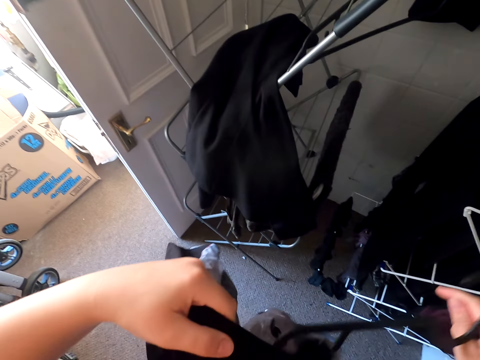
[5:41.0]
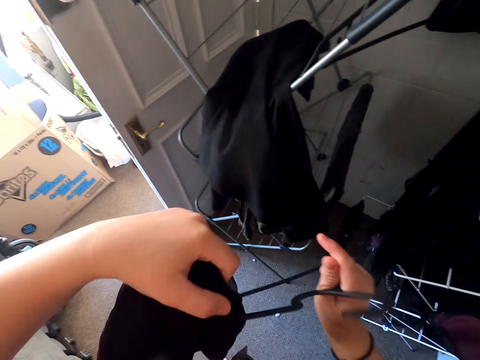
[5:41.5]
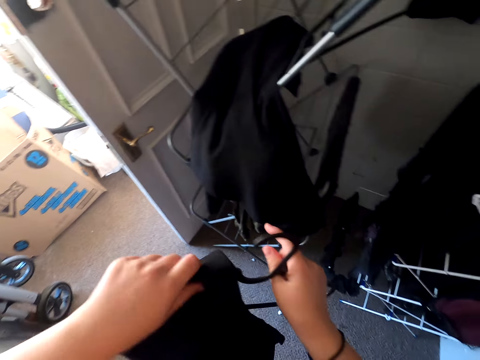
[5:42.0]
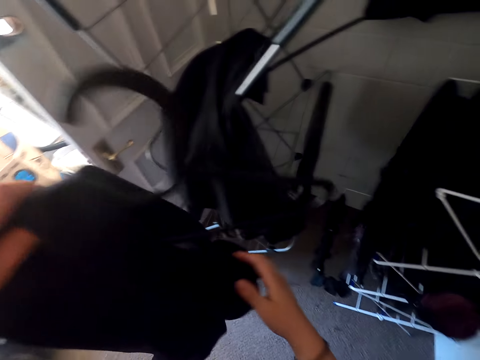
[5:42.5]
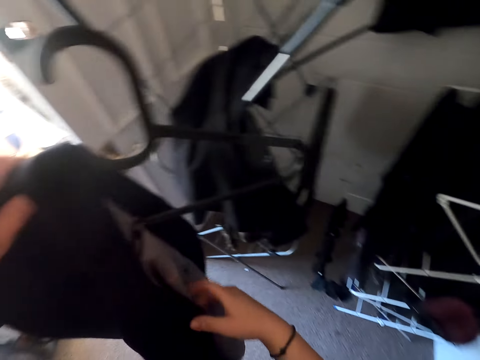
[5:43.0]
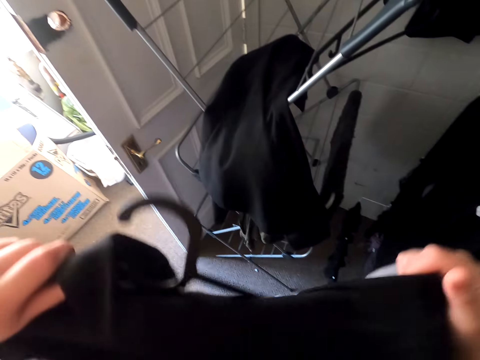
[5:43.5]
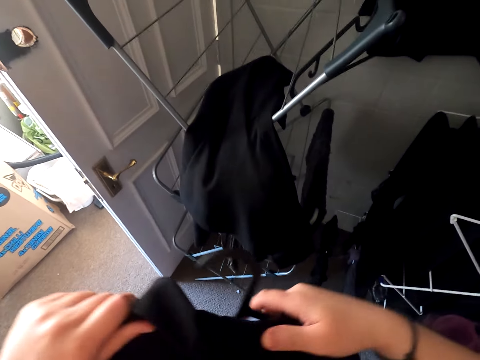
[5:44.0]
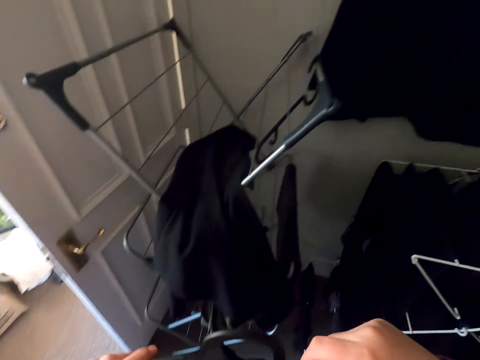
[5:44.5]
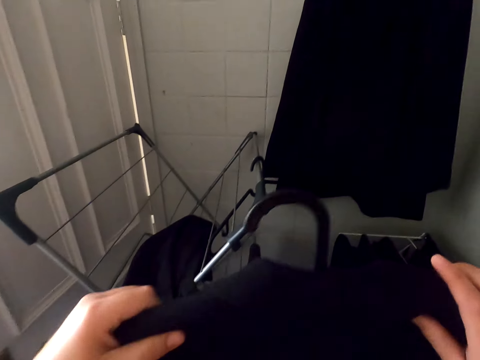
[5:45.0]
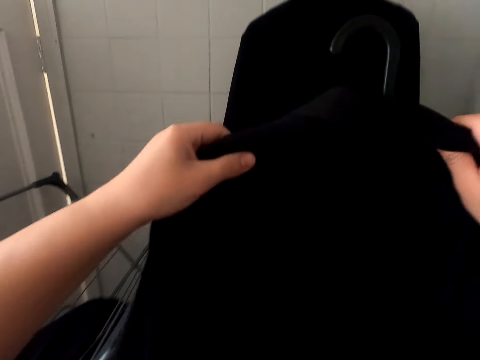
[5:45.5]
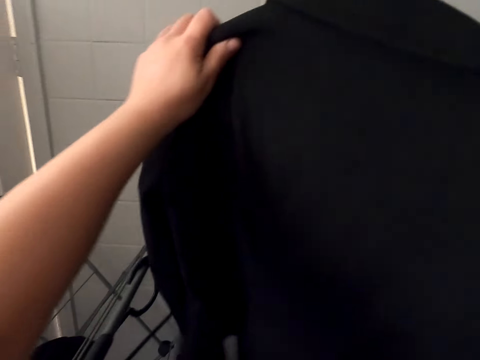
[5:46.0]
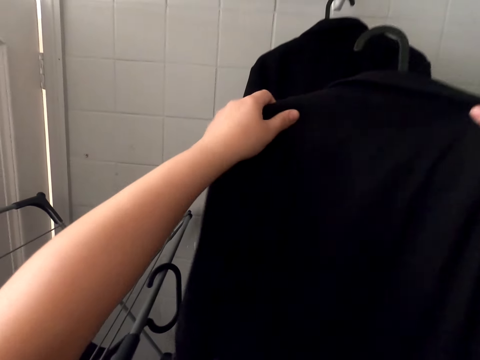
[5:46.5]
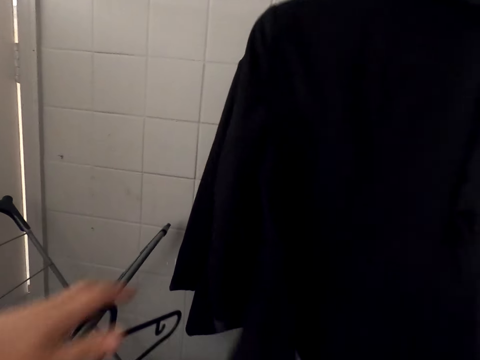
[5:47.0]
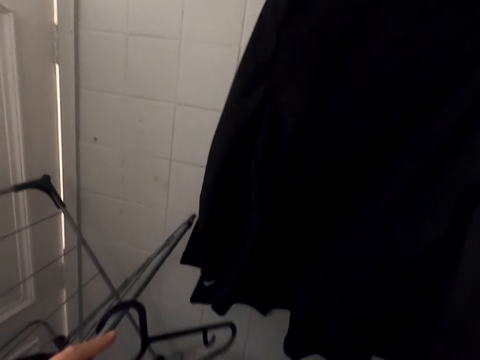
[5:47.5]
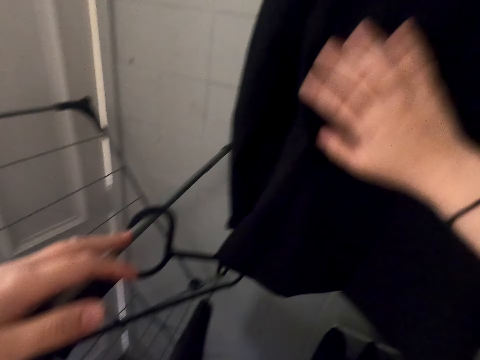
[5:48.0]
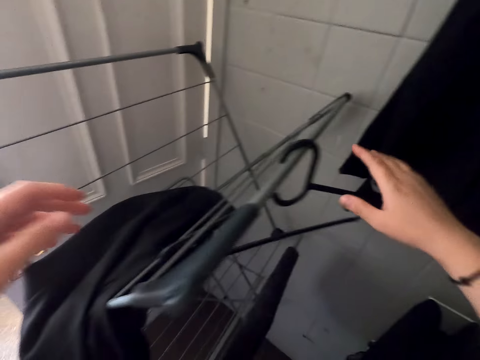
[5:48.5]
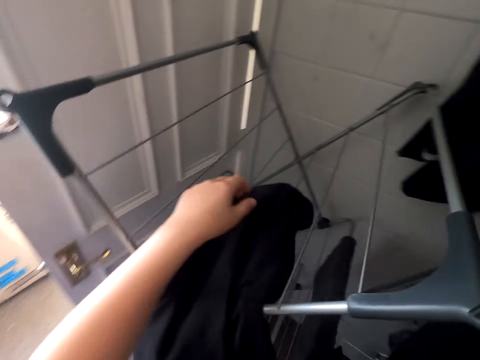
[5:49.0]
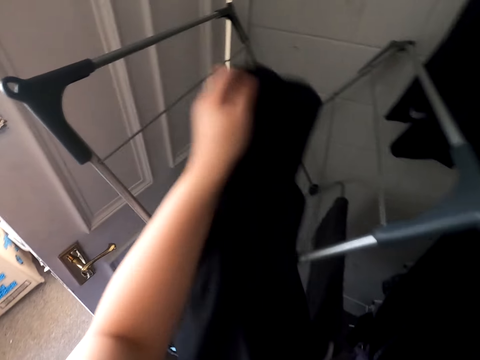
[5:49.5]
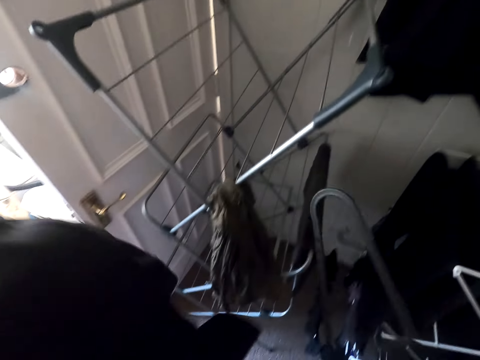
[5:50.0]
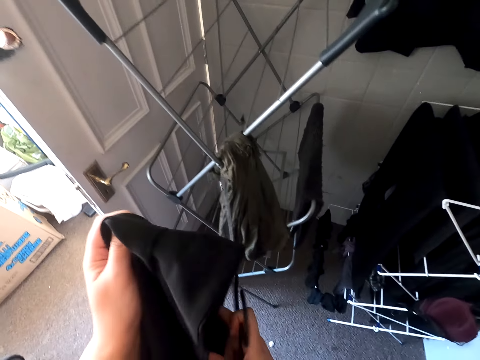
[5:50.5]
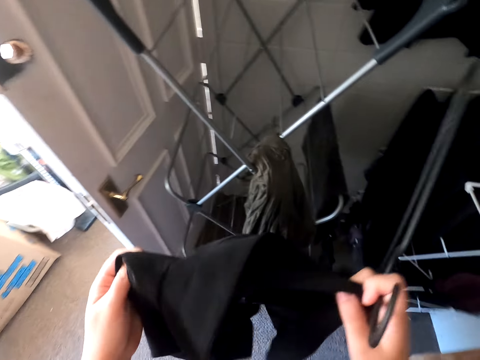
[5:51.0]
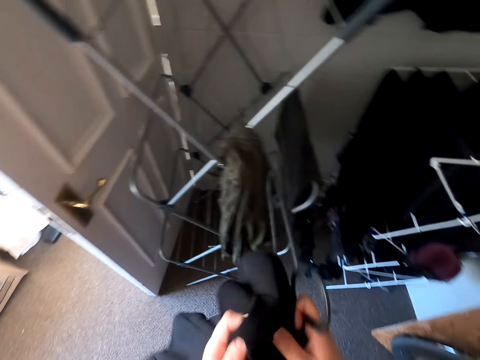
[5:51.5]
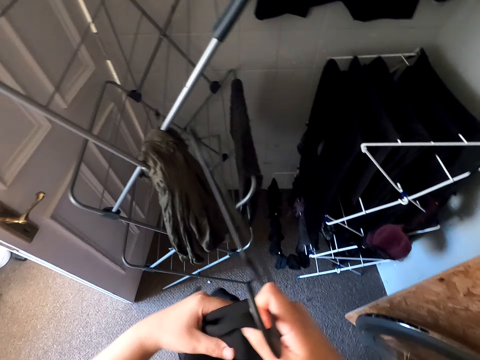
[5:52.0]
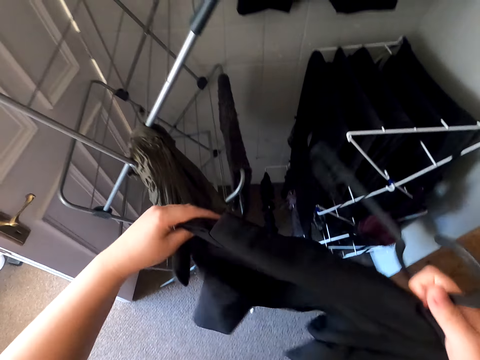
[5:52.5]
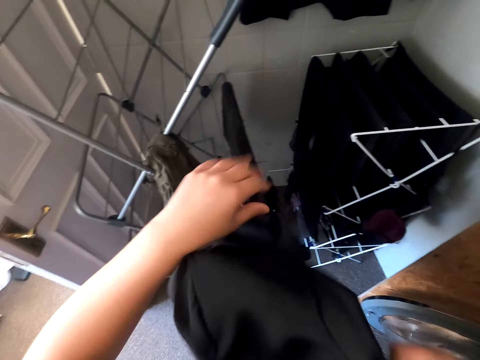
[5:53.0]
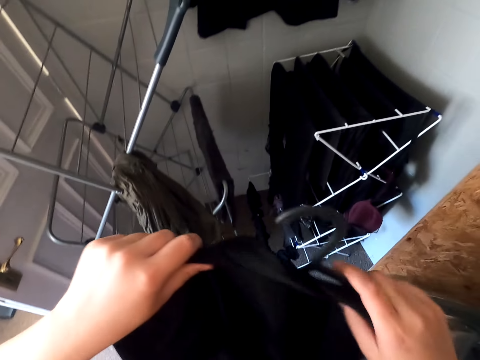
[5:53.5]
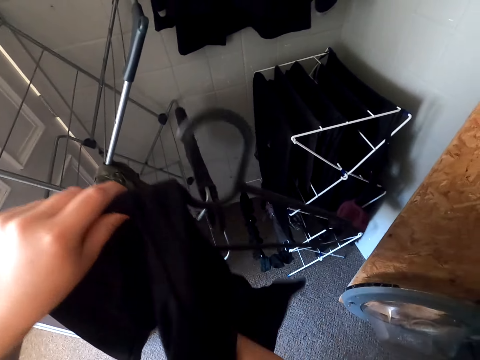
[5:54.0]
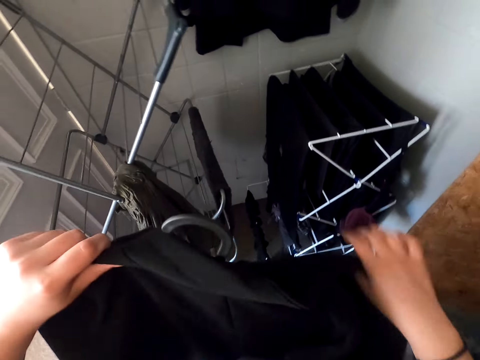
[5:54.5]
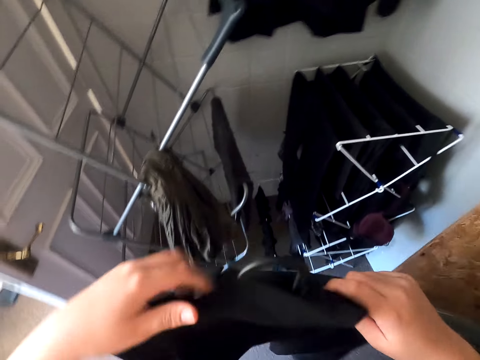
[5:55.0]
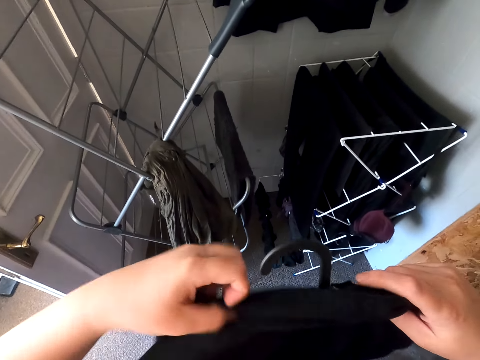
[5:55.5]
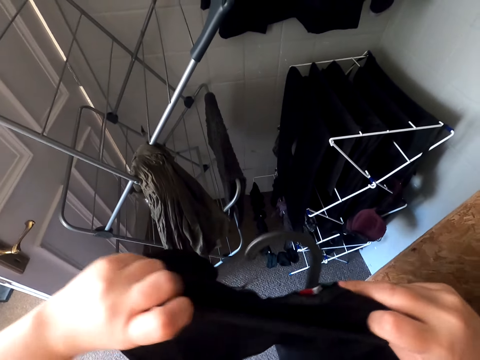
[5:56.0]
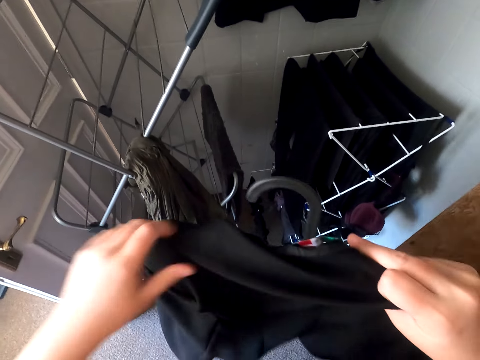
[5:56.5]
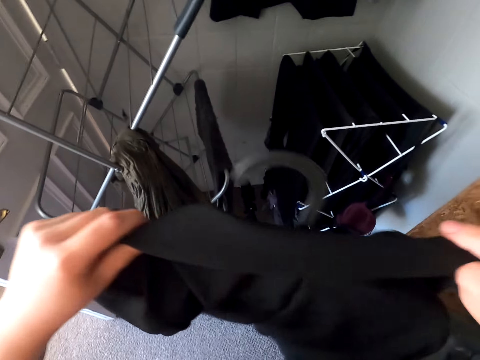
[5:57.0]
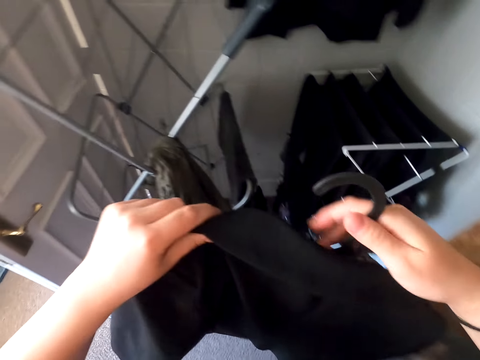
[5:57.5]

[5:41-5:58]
The camera wearer puts the coat on the hanger. They hang the coat on the wall. They pick up a hanger. They pick up a coat. They put the coat on the hanger.

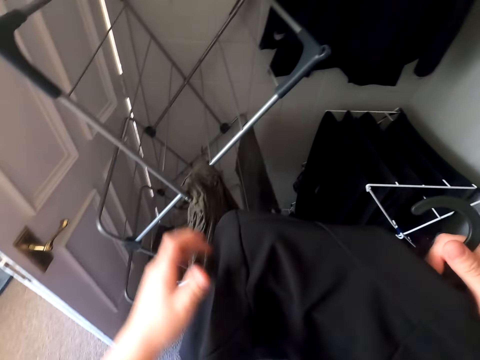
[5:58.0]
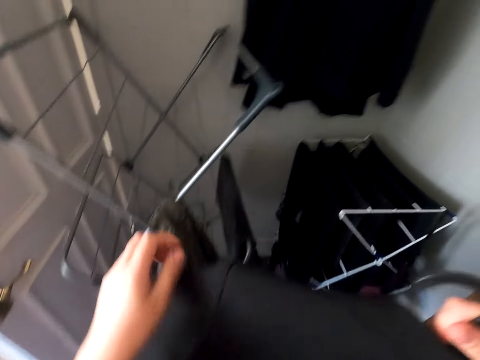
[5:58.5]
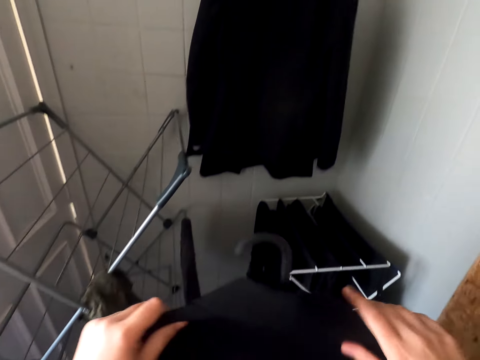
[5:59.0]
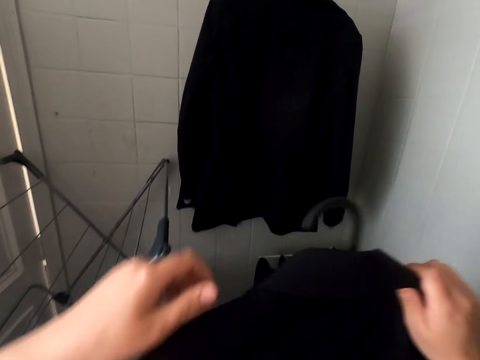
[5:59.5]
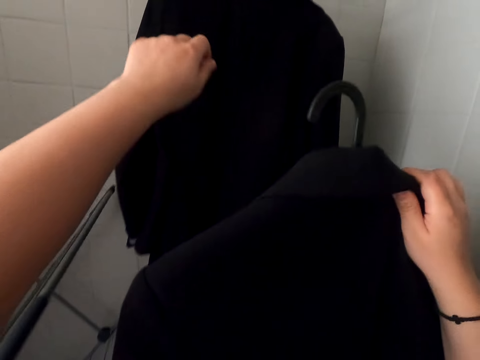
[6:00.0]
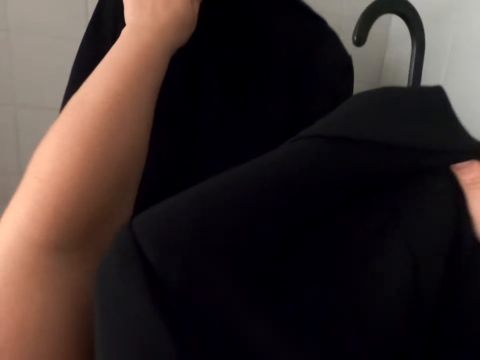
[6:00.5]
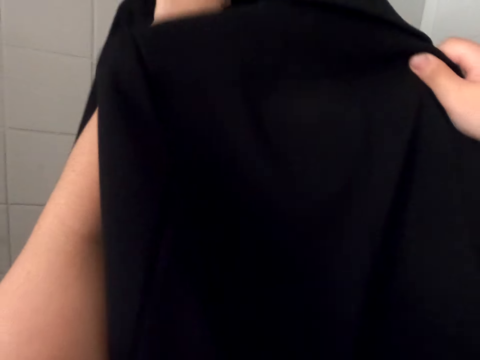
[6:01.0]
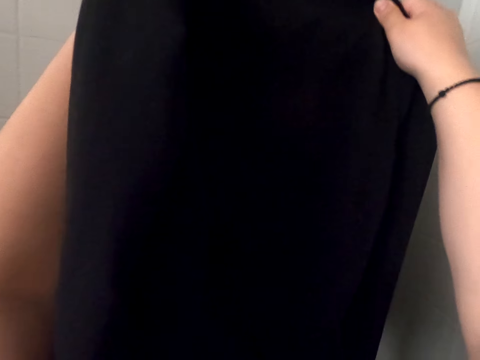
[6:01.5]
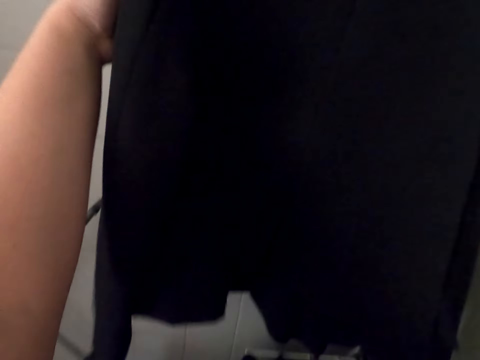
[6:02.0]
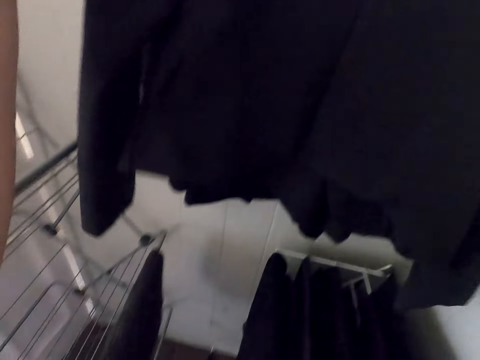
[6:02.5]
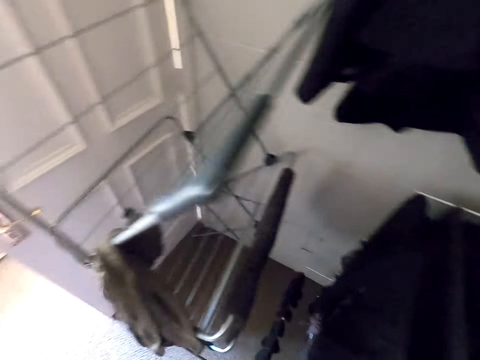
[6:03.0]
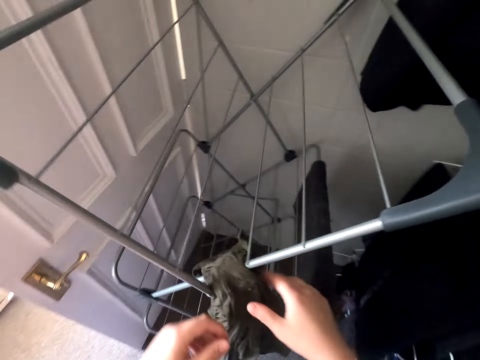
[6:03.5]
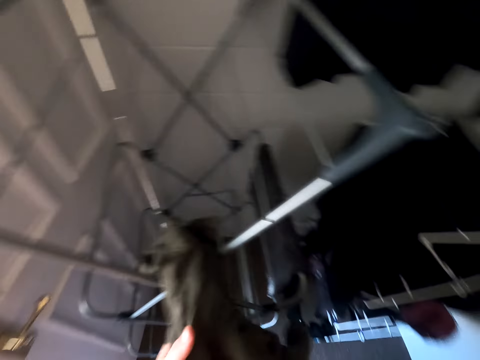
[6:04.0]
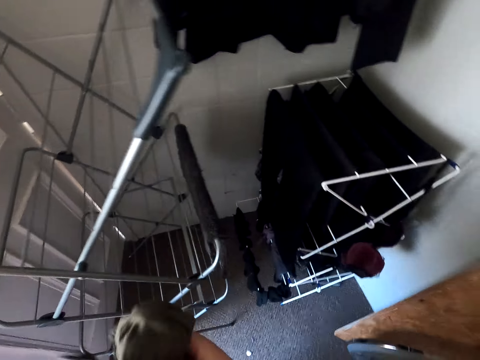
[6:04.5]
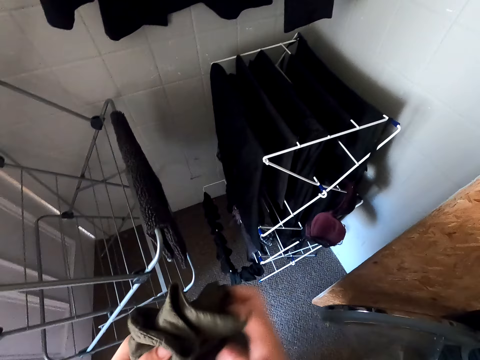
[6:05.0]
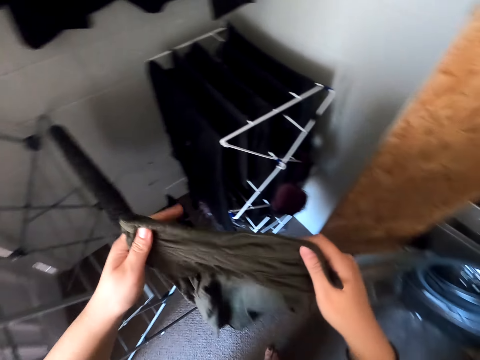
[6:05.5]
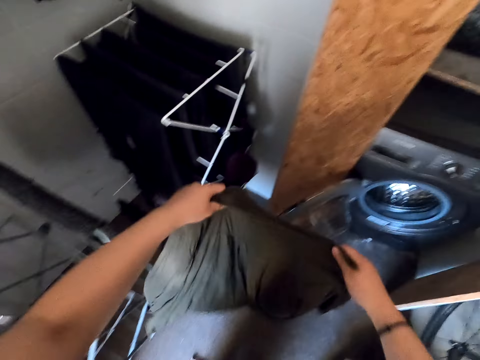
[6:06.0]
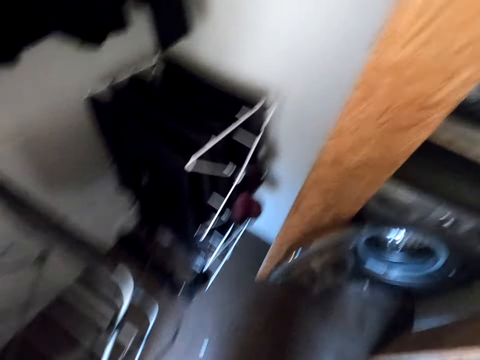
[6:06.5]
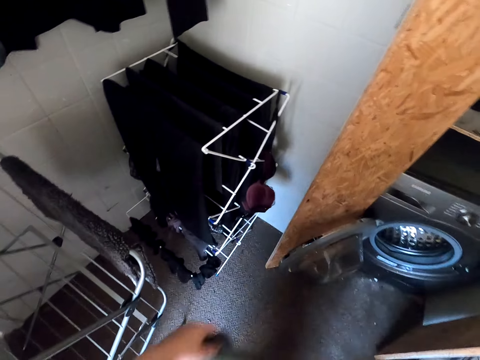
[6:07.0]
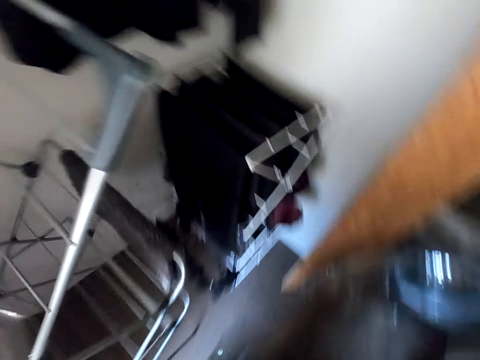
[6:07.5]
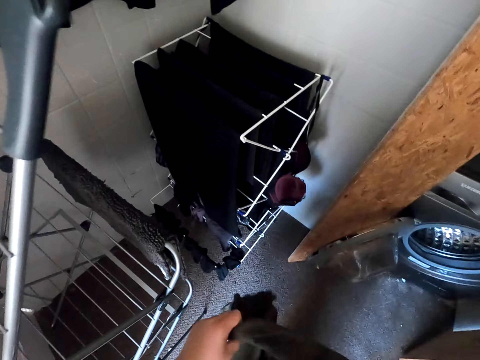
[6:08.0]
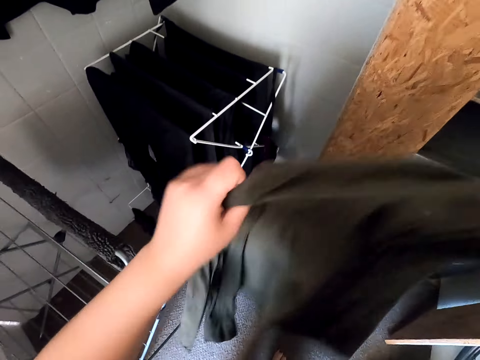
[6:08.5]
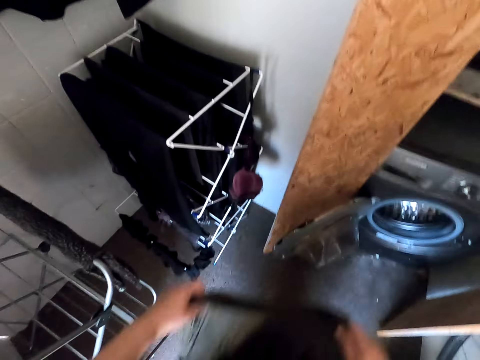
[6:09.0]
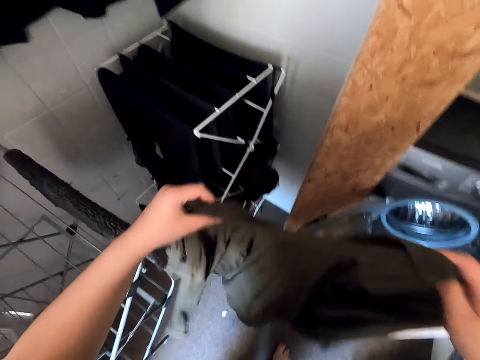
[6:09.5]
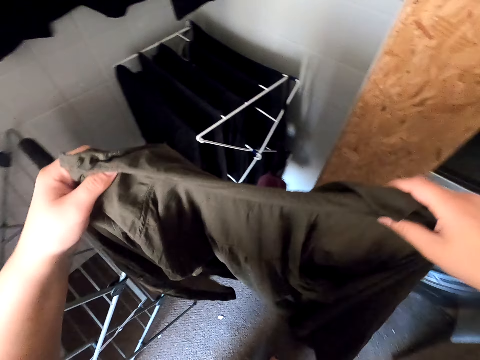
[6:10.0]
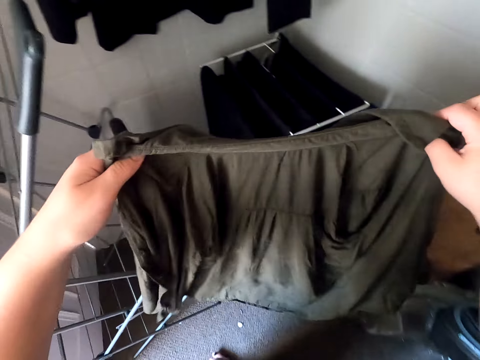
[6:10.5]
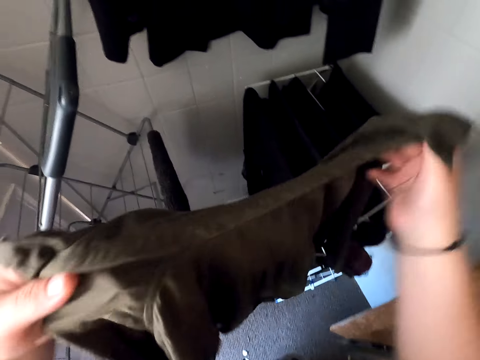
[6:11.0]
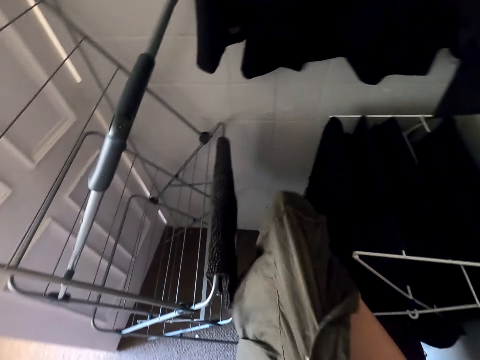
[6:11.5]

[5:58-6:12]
The camera wearer hangs the coat on the wall. They pick up a shirt. They straighten the shirt.
